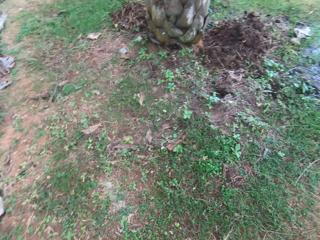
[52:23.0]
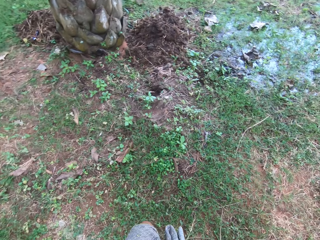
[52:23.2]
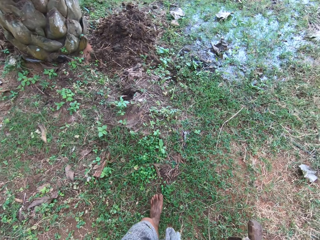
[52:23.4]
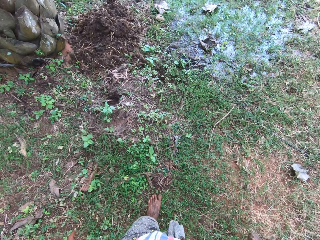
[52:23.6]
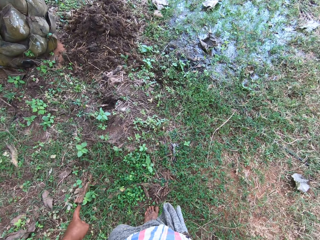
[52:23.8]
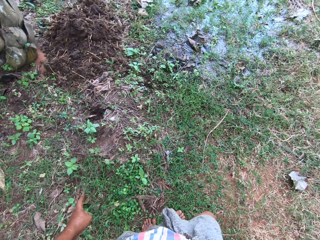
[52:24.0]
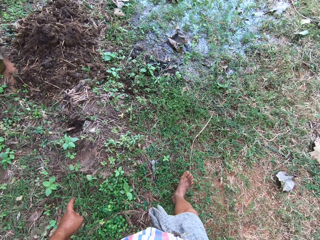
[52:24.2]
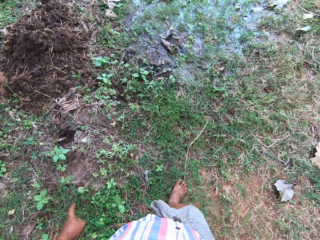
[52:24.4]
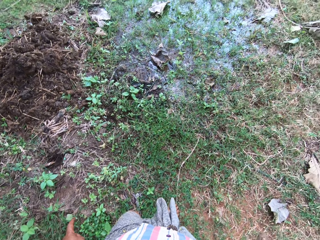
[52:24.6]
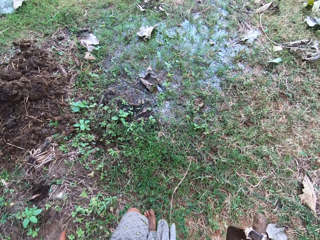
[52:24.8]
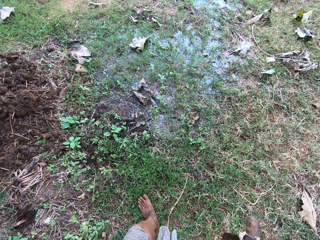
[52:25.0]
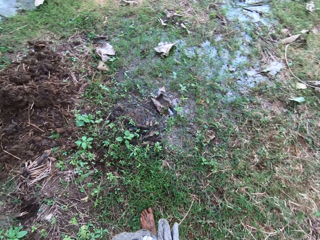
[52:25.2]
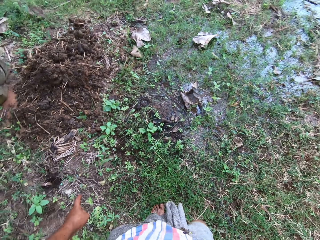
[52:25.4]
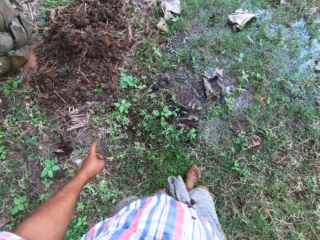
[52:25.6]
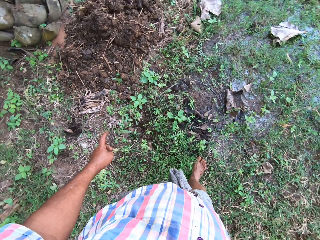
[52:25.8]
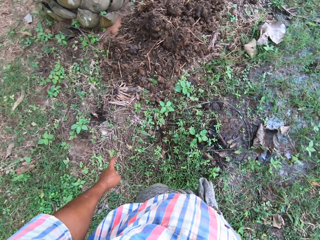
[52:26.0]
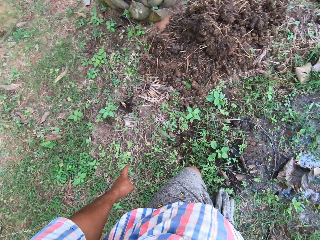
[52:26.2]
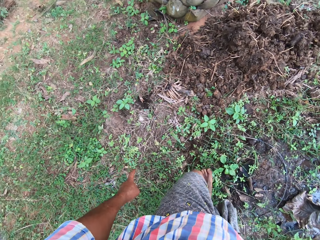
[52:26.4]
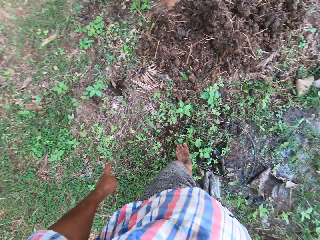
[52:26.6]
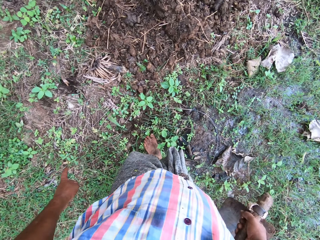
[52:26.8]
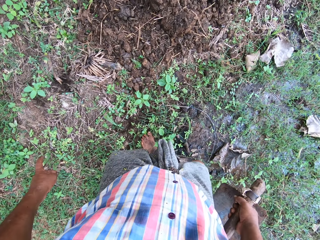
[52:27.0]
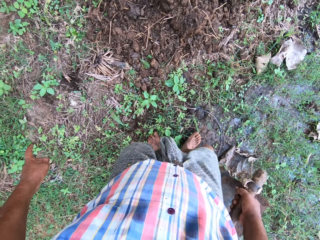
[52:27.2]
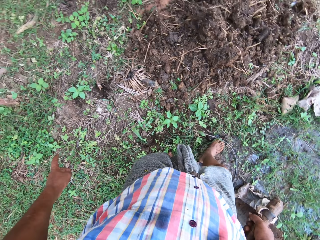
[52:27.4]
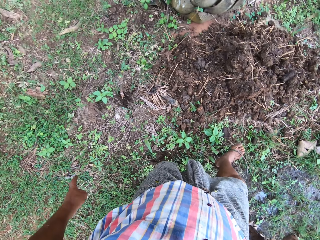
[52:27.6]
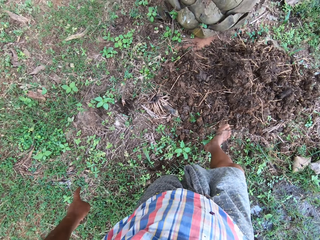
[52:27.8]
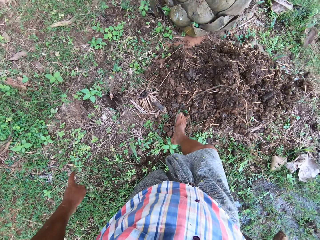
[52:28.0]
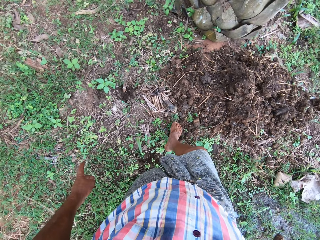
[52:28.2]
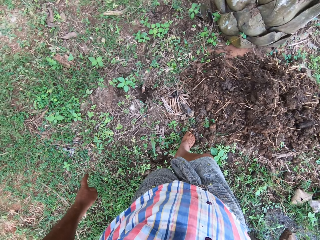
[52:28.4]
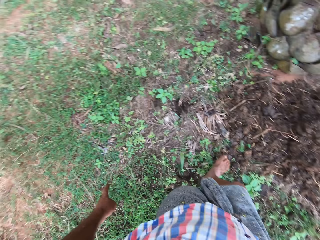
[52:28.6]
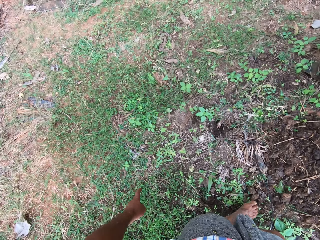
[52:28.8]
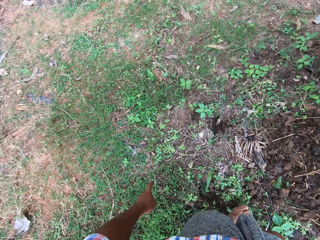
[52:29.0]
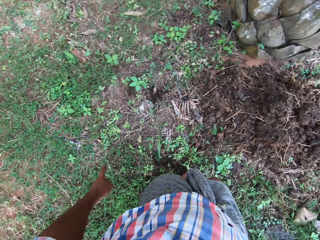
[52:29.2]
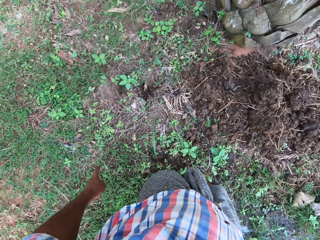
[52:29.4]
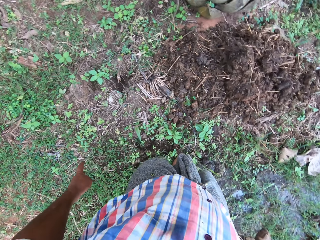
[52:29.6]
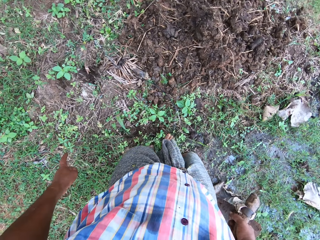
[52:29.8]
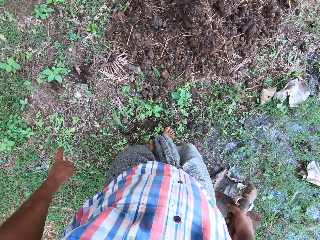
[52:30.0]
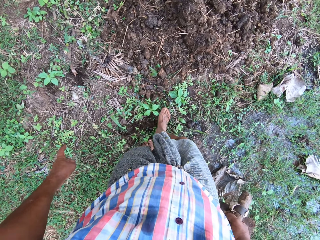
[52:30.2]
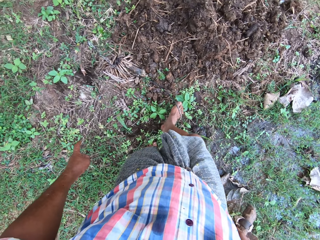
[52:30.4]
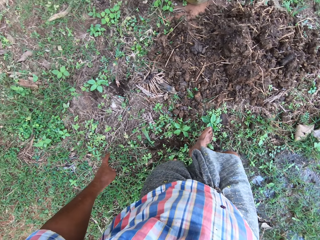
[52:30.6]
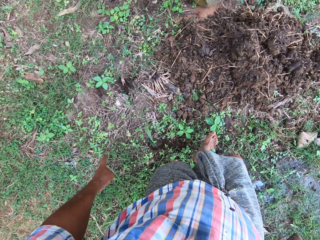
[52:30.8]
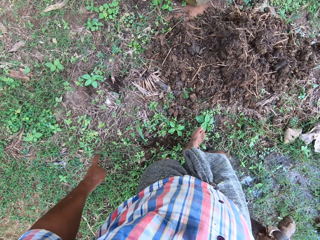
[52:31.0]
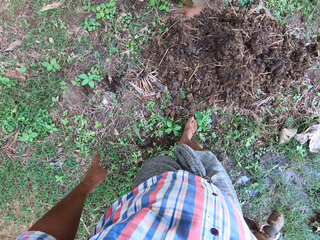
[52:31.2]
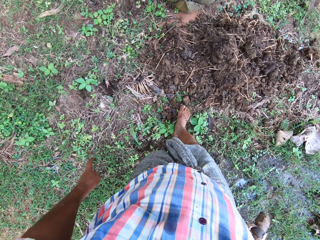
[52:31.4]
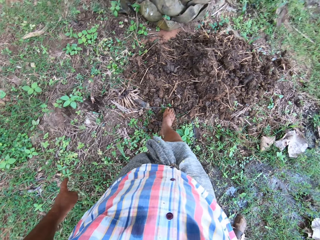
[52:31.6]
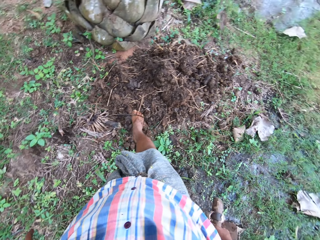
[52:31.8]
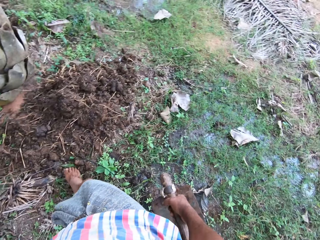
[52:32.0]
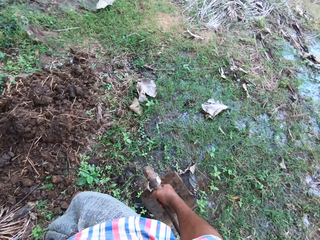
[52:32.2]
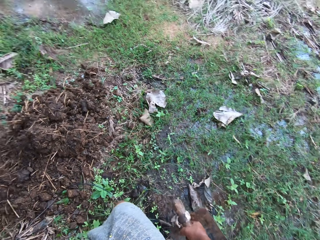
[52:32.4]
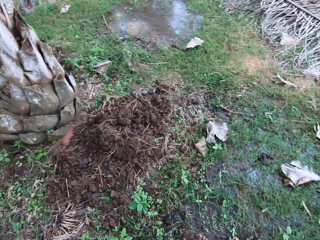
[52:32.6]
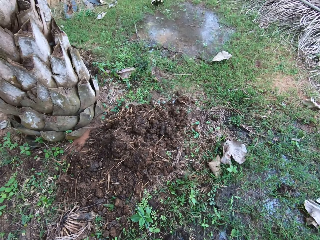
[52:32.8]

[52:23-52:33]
The camera wearer pushes the pipe.

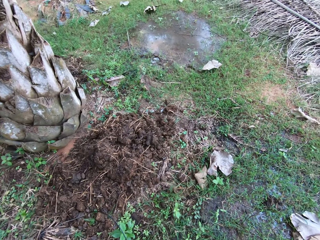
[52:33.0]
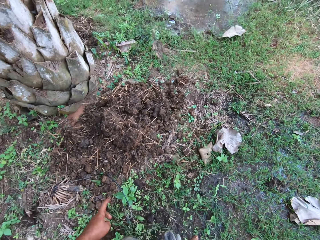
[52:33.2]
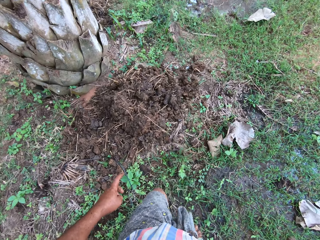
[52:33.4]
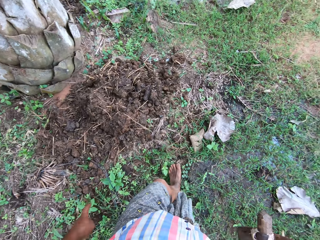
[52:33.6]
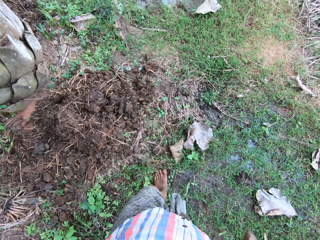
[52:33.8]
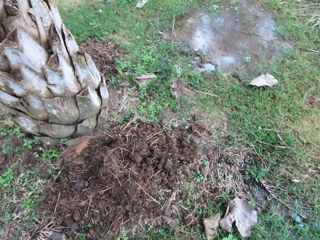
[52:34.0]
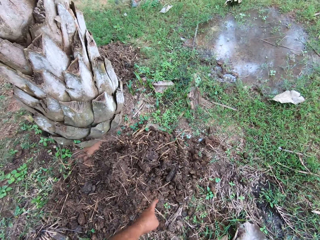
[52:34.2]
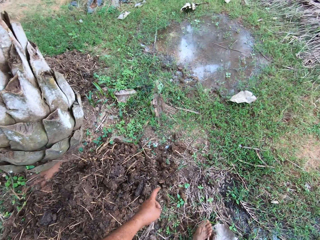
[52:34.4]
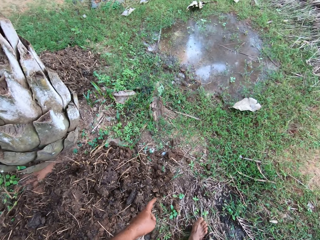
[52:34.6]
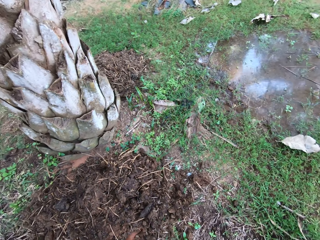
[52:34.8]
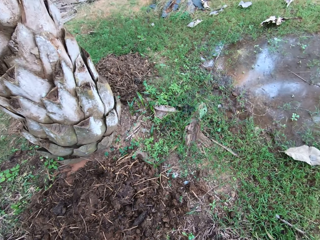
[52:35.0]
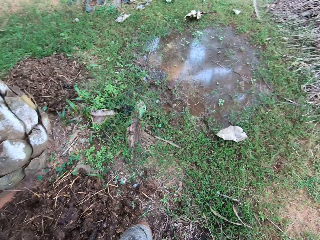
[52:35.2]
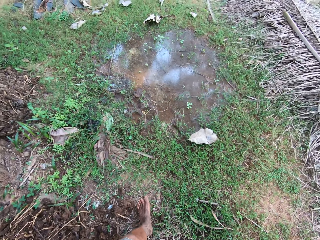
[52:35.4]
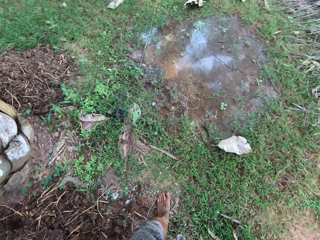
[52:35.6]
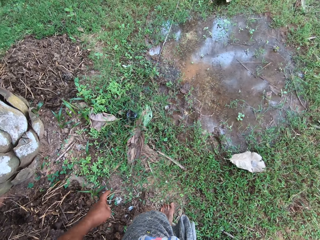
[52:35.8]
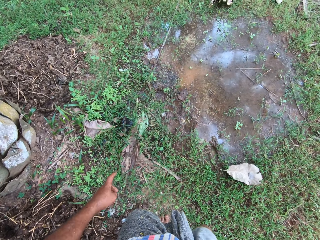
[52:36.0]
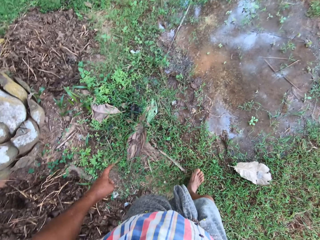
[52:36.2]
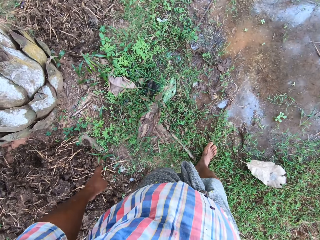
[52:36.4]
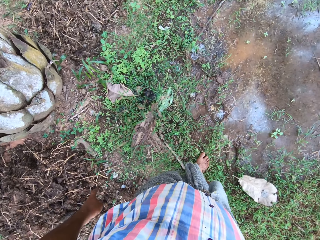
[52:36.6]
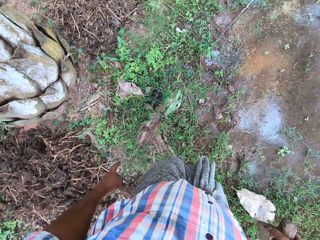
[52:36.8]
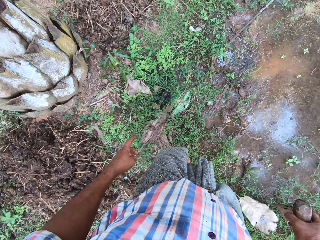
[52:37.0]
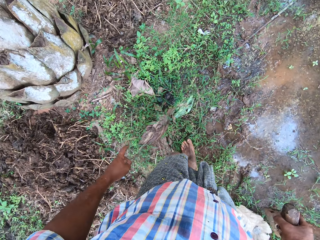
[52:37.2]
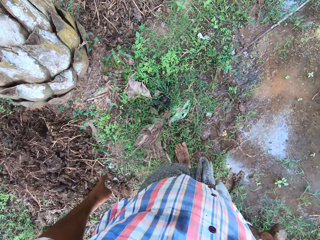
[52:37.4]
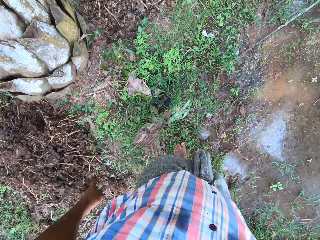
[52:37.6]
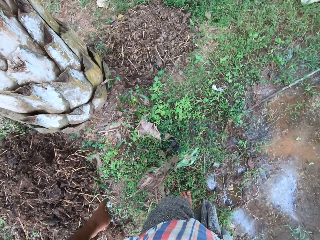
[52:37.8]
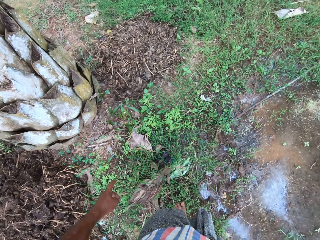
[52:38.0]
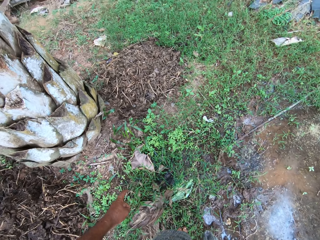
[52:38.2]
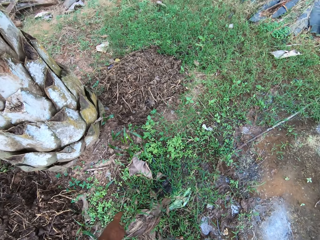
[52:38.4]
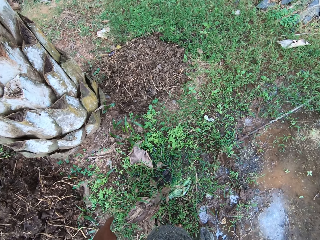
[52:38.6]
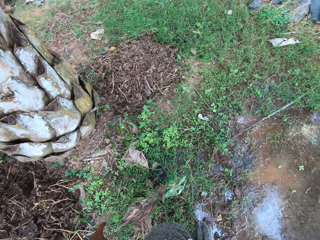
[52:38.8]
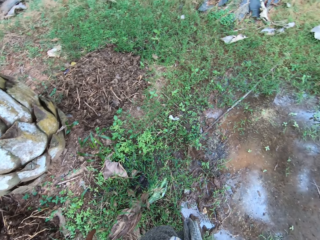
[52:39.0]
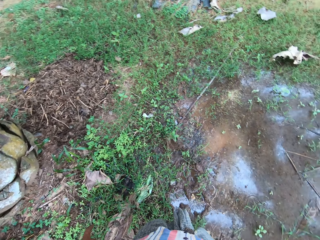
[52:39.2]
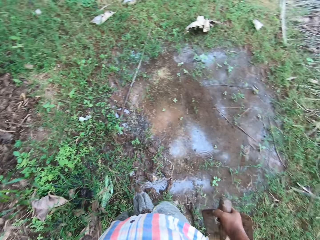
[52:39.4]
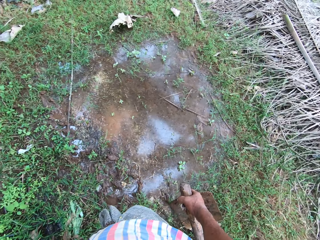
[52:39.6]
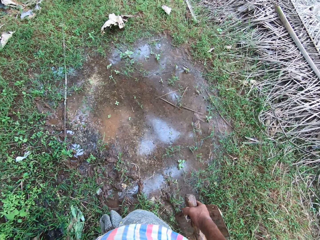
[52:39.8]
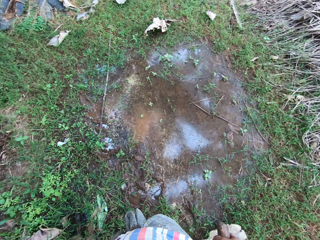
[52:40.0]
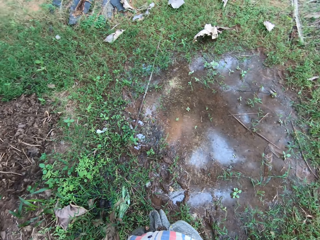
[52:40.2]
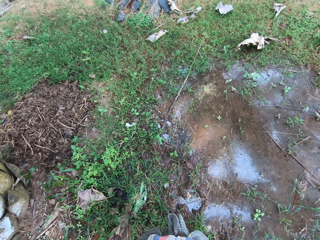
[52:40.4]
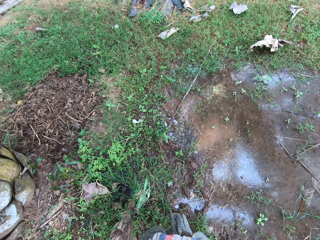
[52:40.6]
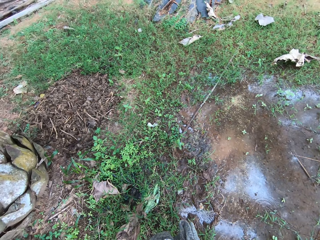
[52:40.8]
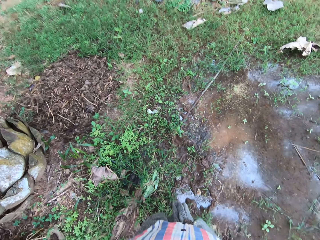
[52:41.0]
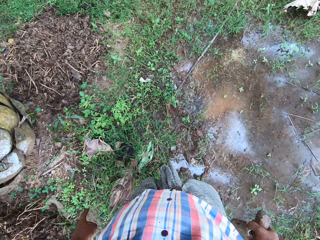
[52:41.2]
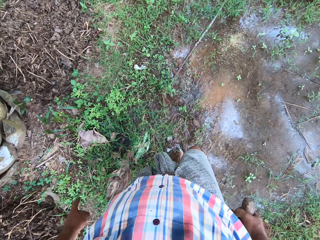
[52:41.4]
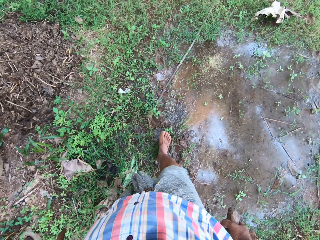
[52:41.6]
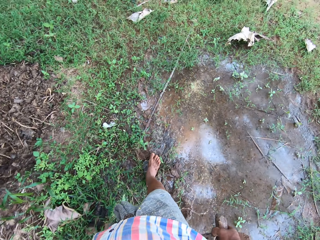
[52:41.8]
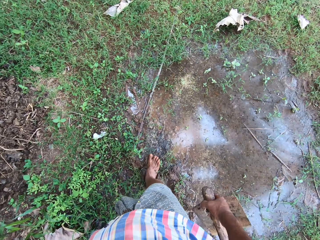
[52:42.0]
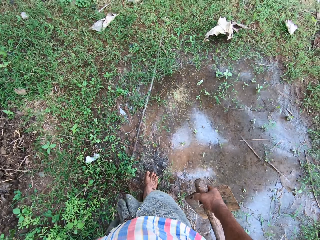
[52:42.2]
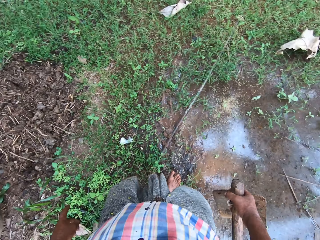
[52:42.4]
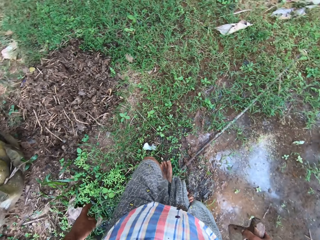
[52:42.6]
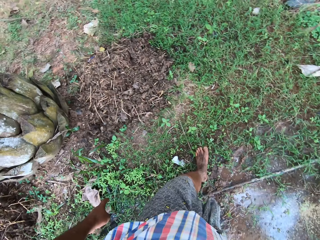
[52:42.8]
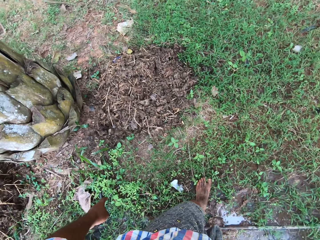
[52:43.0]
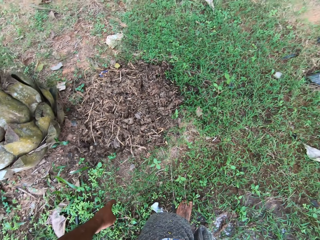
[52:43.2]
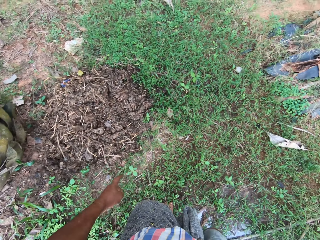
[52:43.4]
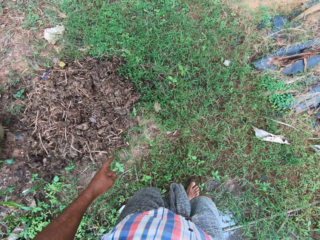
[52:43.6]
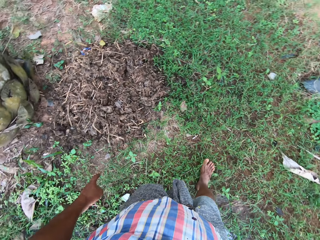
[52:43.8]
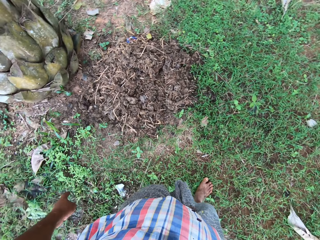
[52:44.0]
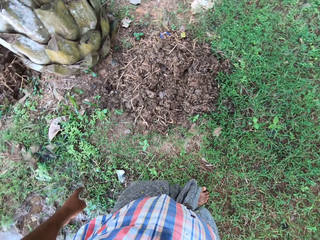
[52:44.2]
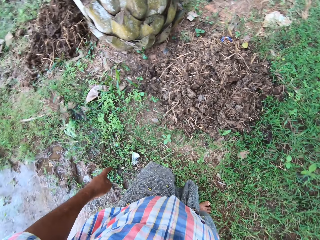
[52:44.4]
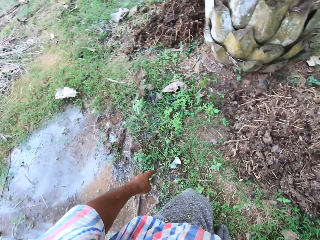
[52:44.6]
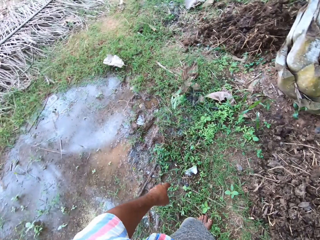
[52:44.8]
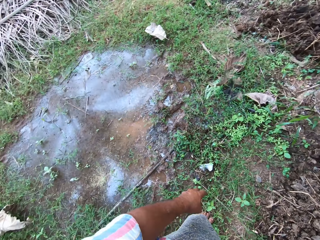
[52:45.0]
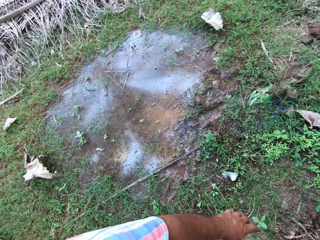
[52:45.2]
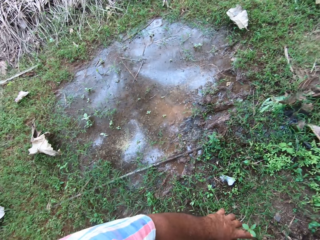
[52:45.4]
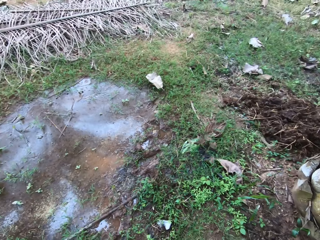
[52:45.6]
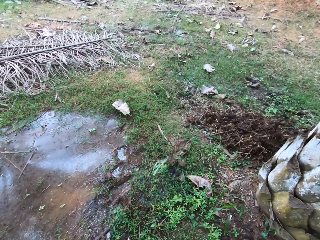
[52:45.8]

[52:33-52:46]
The camera wearer walks around.
